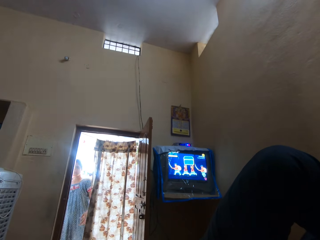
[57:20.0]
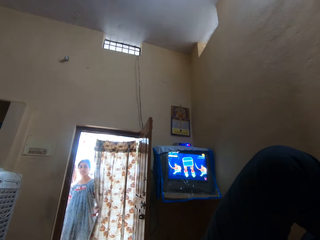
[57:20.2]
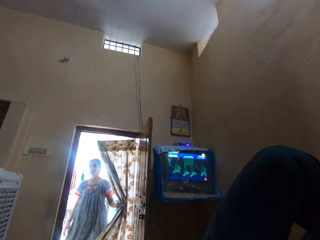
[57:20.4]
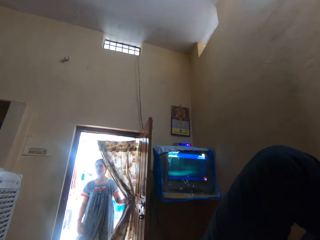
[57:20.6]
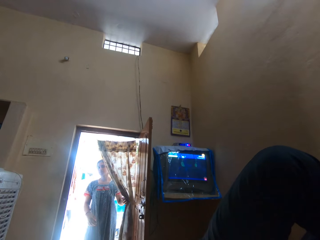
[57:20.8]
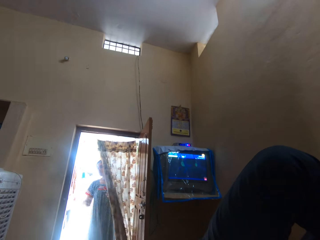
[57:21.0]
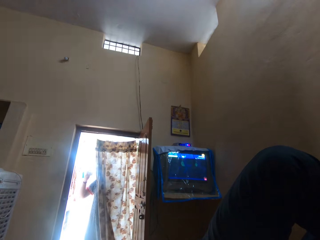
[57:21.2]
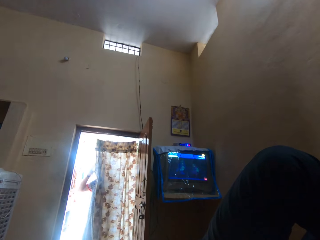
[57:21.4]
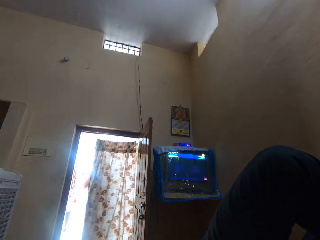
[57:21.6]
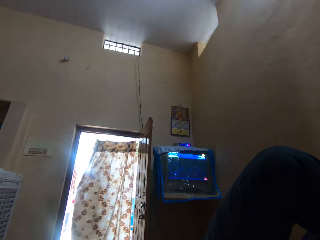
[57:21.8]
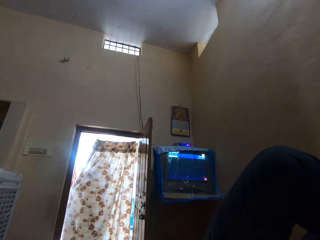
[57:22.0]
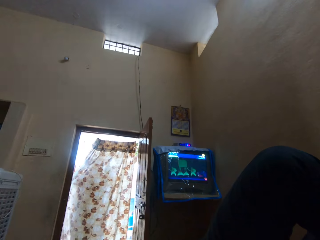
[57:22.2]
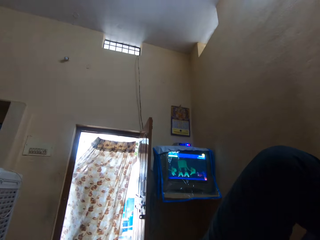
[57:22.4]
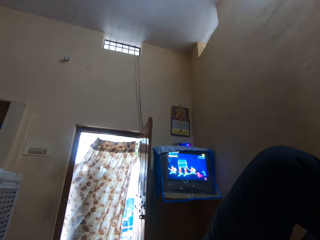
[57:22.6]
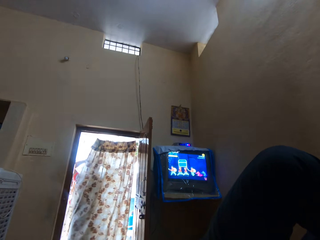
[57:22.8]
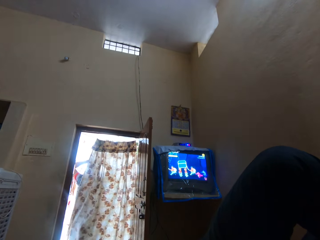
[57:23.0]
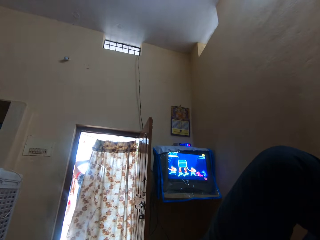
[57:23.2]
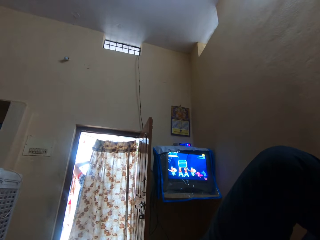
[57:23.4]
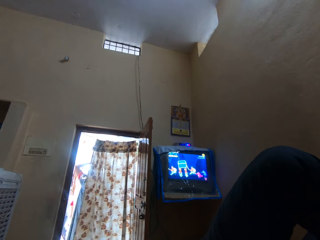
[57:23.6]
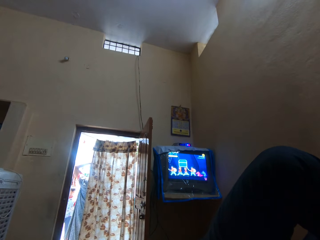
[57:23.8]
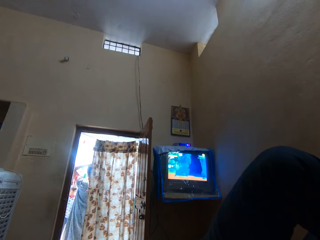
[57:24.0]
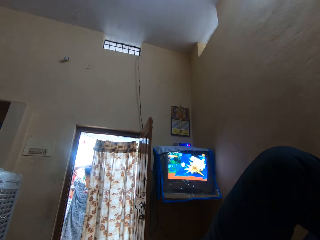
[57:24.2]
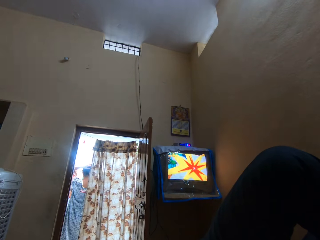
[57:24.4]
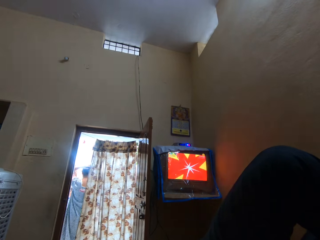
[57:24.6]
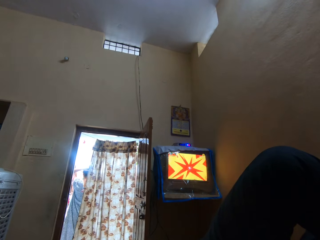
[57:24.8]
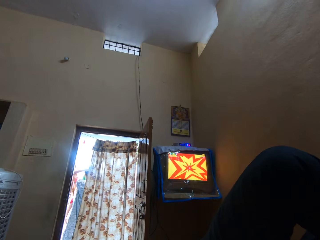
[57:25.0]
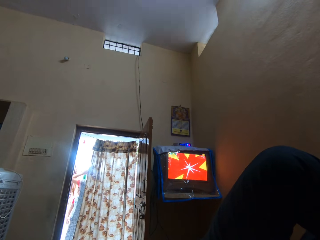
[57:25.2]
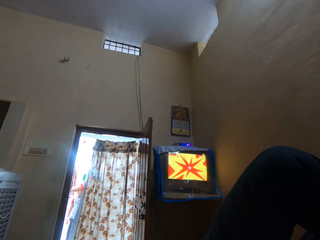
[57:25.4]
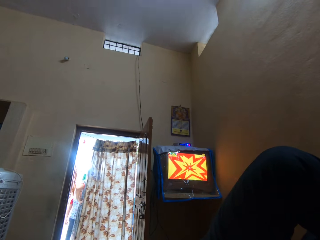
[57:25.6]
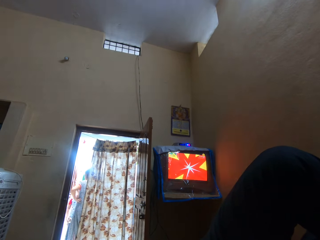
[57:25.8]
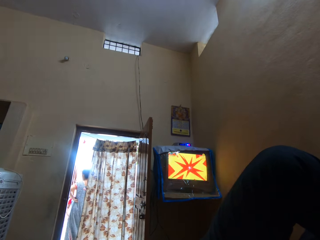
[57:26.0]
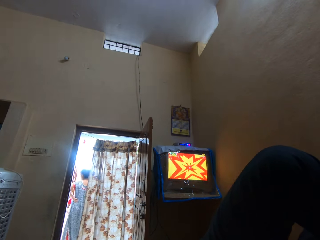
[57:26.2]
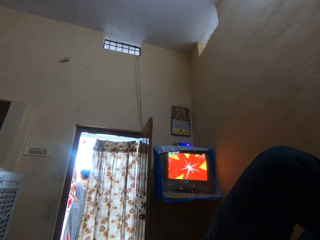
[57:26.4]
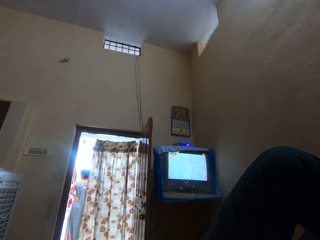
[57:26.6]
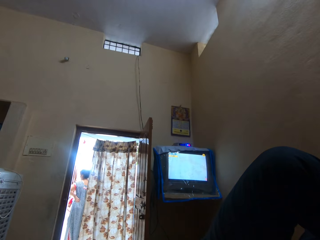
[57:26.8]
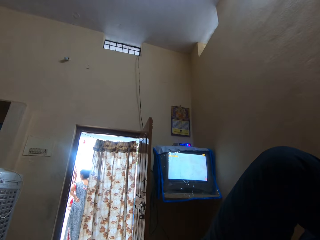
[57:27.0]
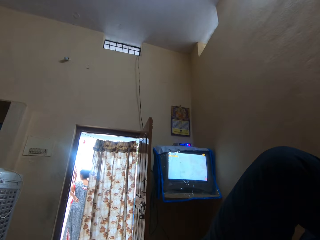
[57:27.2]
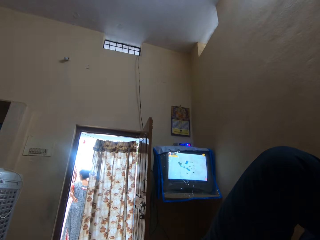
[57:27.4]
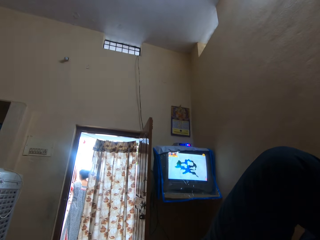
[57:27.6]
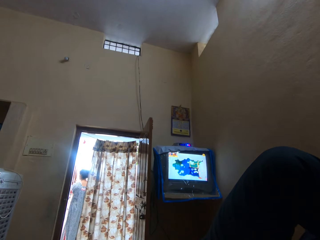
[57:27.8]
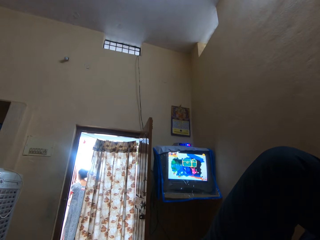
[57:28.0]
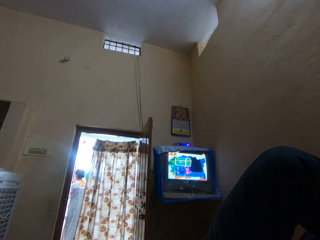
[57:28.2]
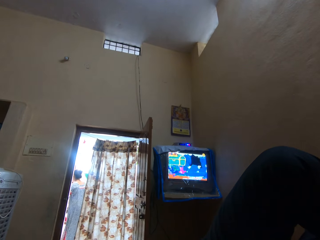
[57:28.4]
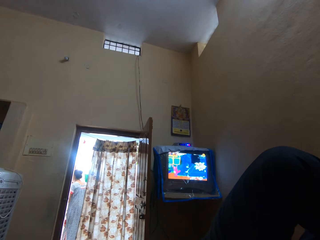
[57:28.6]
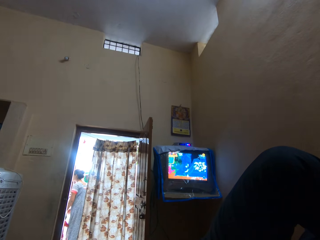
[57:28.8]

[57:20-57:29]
A man holds the door curtains. The man stands outside the door.

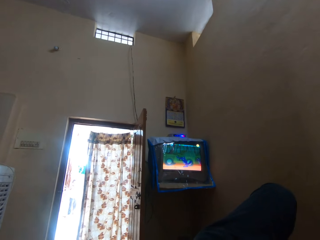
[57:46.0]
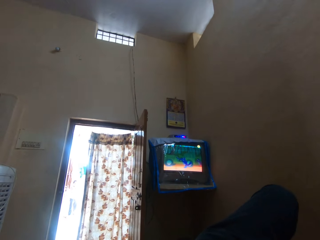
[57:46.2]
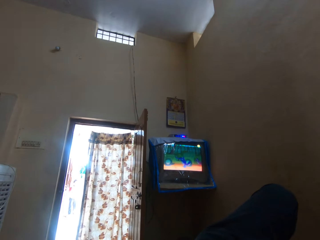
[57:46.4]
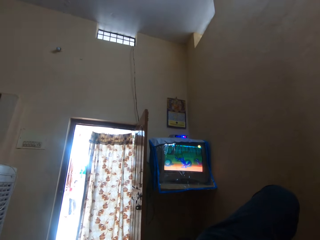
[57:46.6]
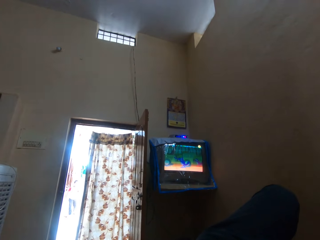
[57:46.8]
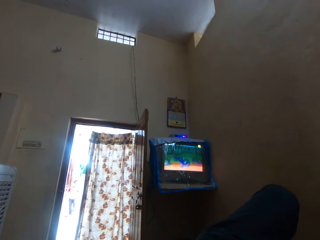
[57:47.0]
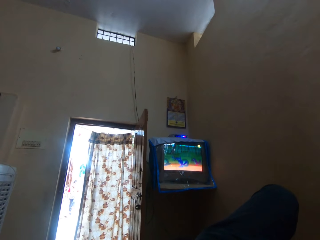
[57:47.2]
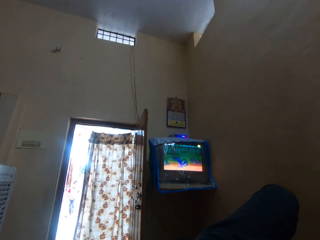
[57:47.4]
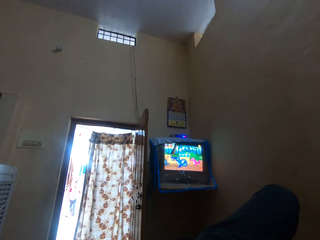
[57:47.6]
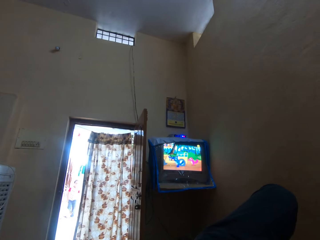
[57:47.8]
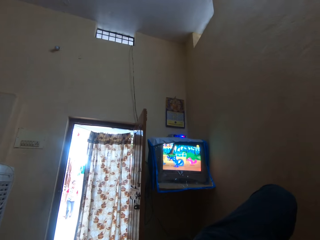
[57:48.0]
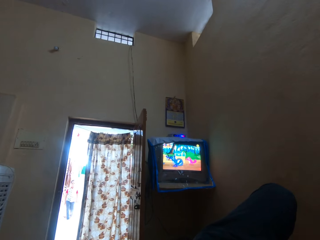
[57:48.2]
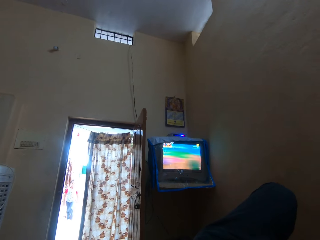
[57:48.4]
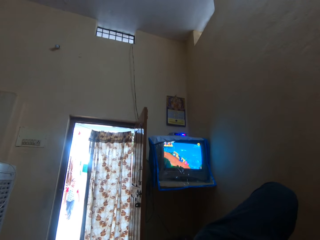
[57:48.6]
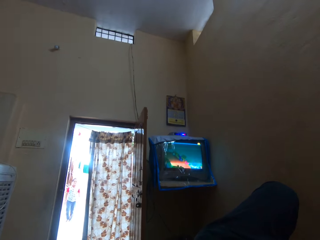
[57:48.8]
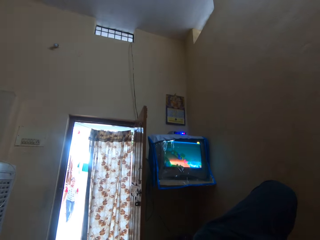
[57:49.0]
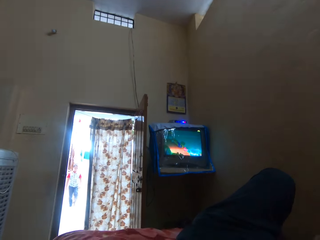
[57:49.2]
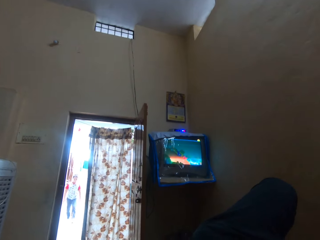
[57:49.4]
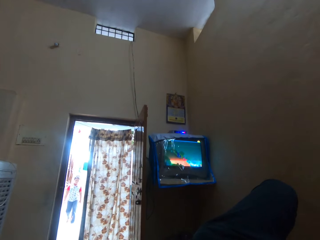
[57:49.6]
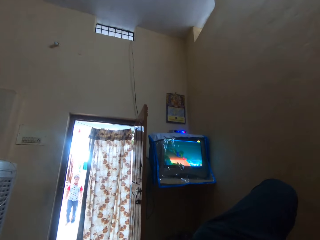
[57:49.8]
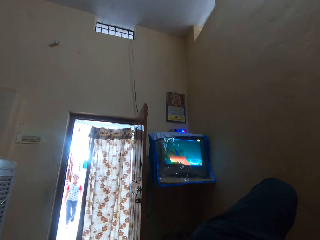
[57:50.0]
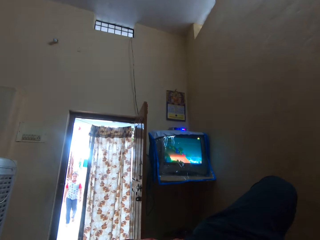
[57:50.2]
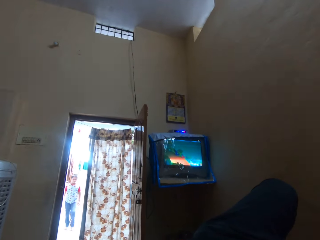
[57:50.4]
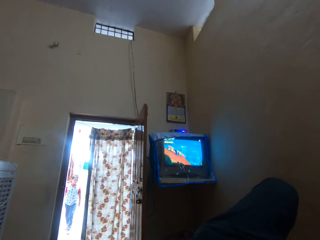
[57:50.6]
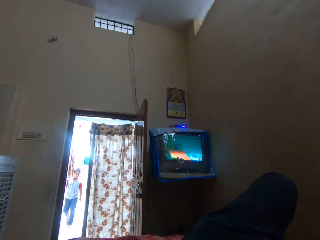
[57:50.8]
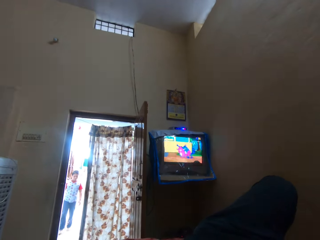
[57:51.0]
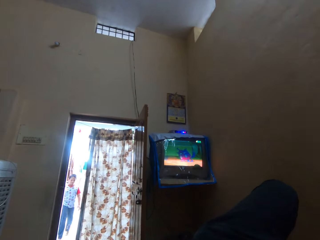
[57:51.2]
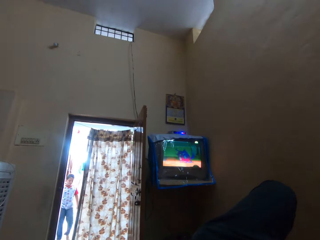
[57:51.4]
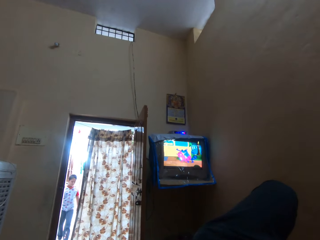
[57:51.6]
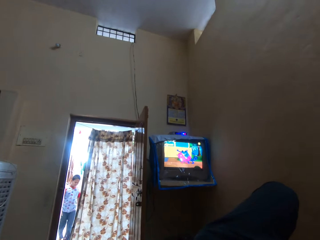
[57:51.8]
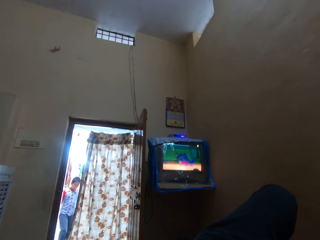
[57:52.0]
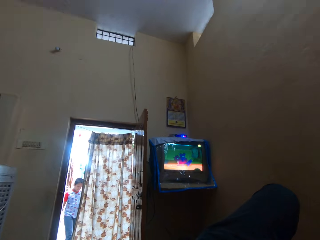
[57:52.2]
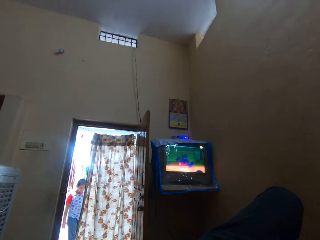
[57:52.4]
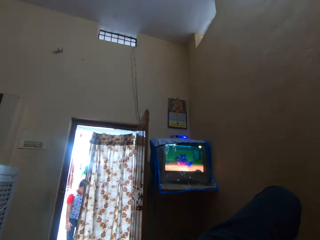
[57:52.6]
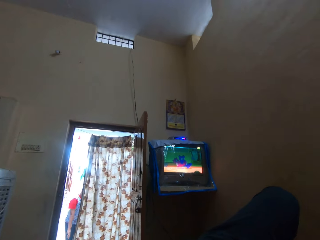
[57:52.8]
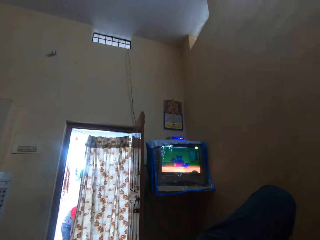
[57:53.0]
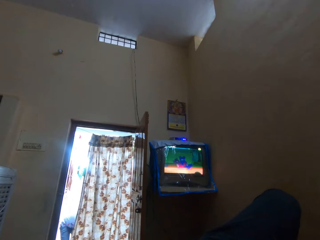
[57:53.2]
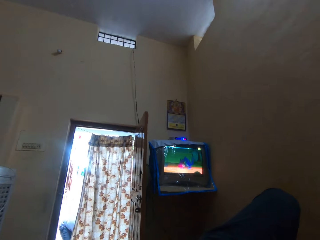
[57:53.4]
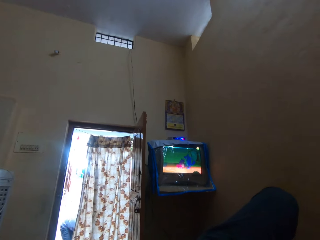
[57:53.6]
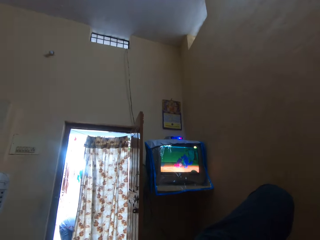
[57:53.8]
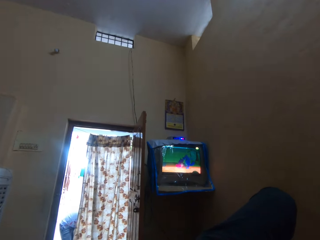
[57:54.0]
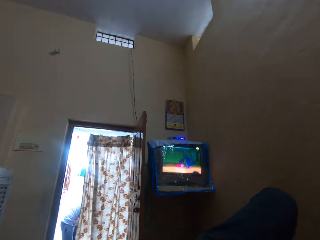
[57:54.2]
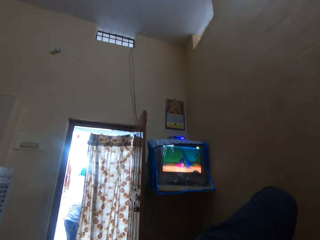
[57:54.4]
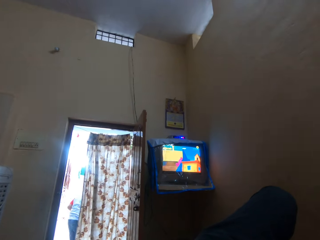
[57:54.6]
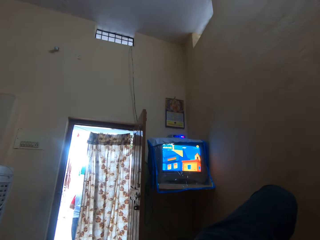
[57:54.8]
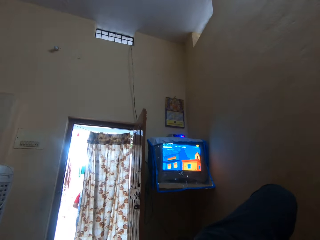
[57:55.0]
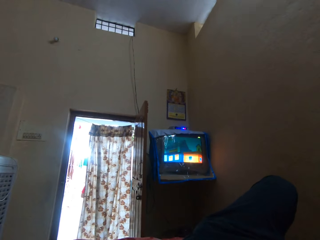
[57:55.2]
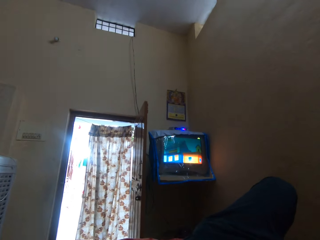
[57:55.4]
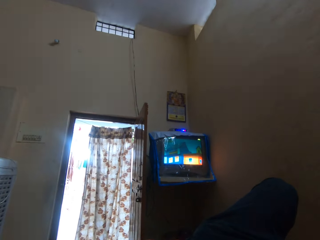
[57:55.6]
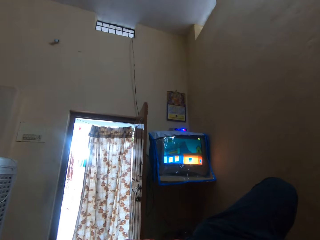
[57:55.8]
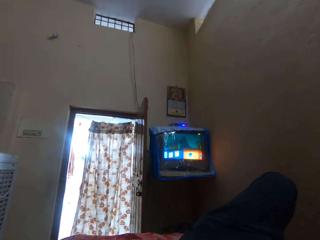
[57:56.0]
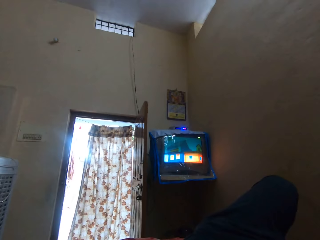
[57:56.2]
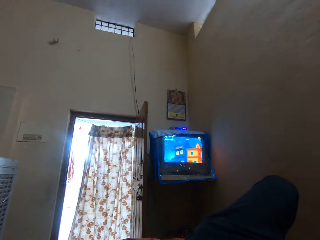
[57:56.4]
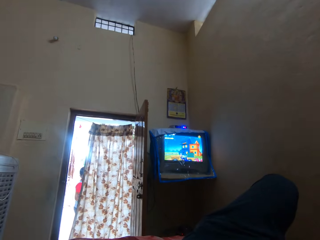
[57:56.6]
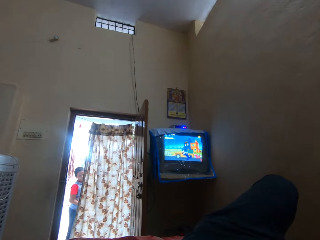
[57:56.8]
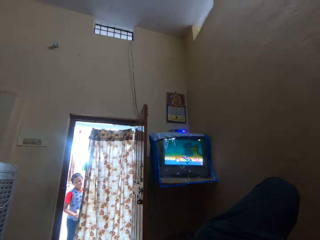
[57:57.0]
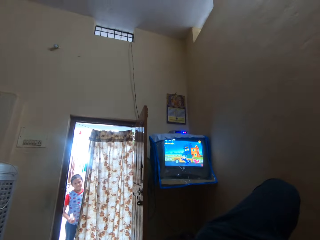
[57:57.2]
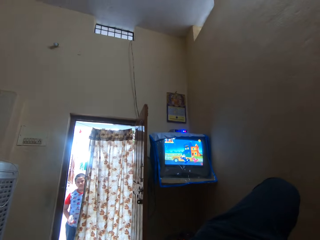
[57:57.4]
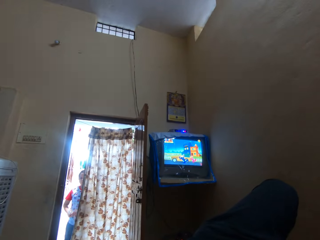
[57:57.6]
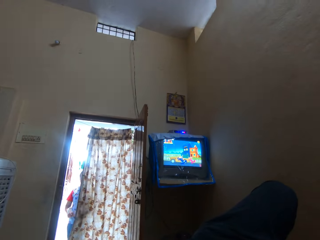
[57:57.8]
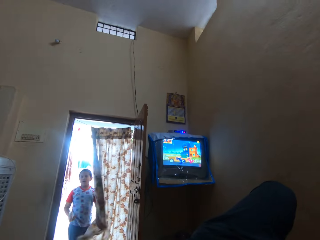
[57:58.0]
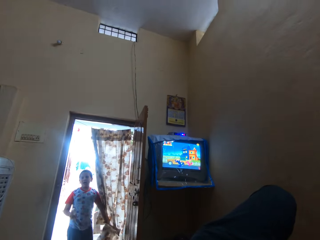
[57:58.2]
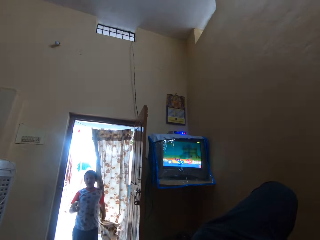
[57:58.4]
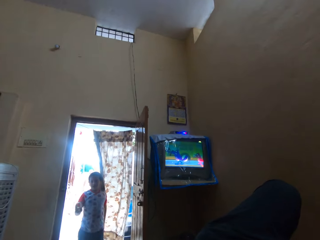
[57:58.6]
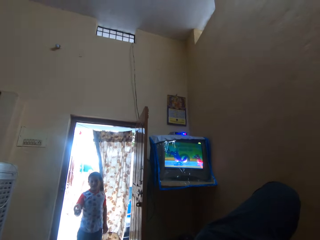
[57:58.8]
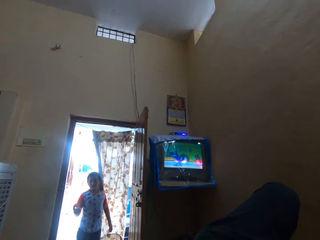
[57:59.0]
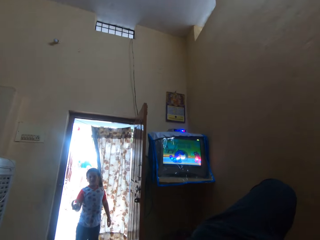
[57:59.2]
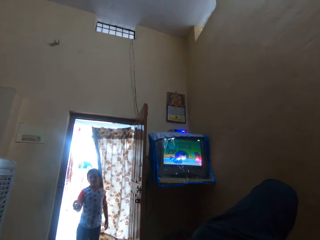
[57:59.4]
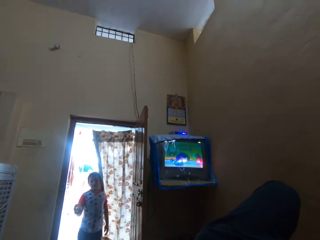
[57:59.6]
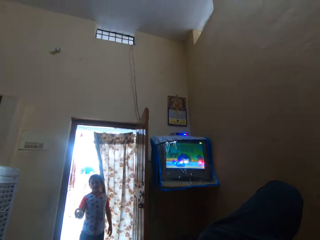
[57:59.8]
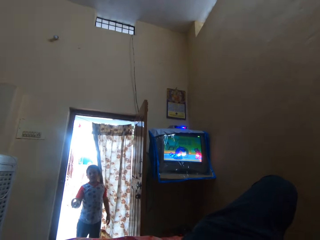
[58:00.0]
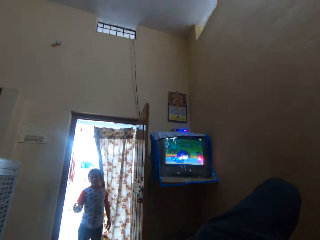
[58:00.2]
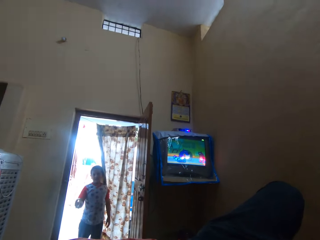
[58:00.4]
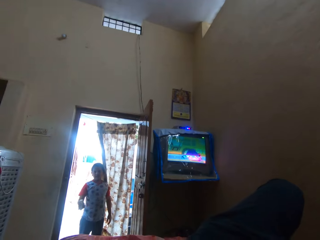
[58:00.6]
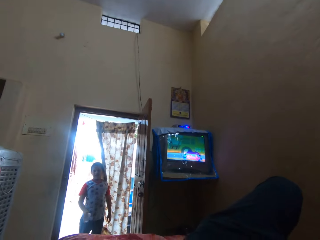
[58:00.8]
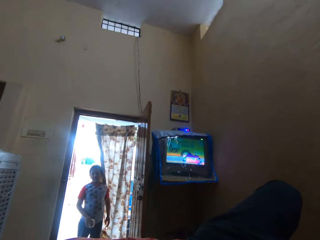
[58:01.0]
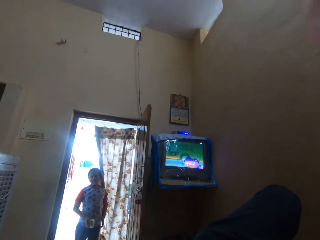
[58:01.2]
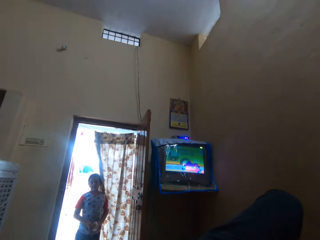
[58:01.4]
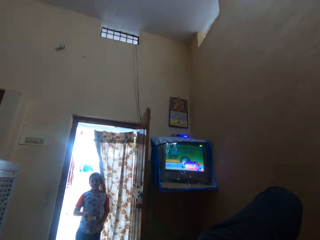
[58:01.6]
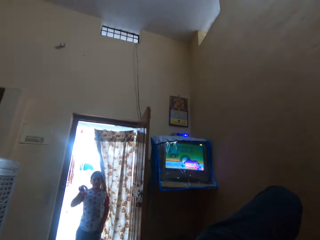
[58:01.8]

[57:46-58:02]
The camera wearer stares at the television. A man bends outside the door. The man holds the door curtains. The man stands at the door. The camera wearer watches the television.
